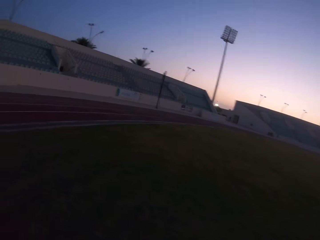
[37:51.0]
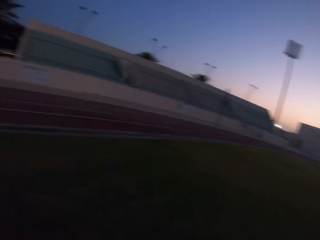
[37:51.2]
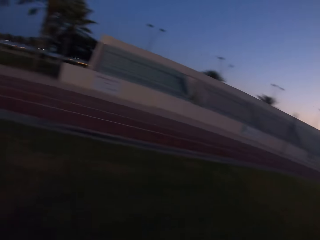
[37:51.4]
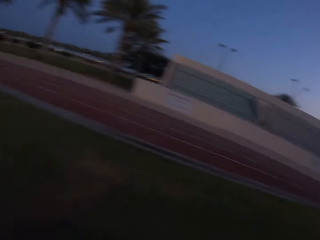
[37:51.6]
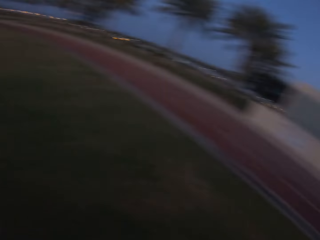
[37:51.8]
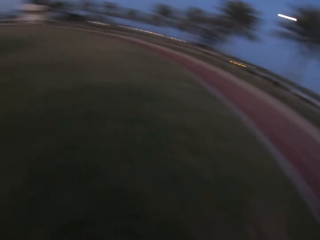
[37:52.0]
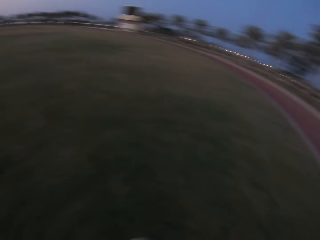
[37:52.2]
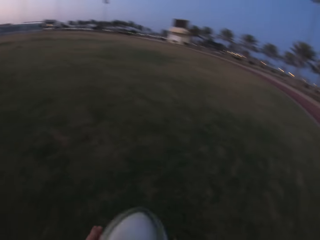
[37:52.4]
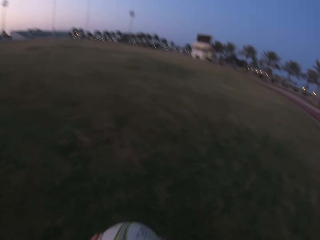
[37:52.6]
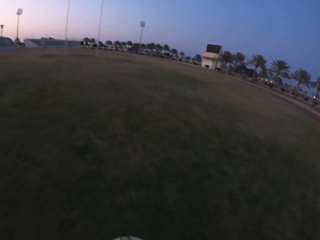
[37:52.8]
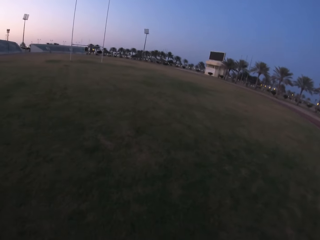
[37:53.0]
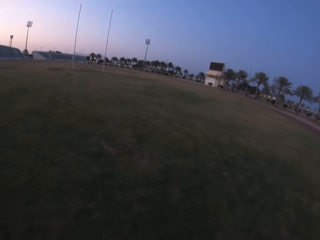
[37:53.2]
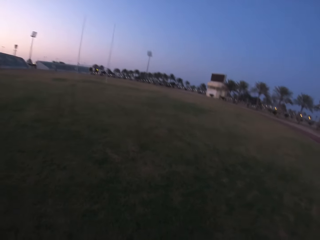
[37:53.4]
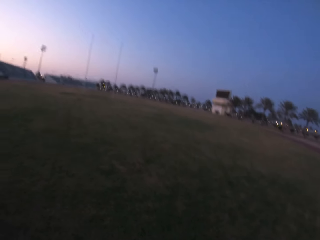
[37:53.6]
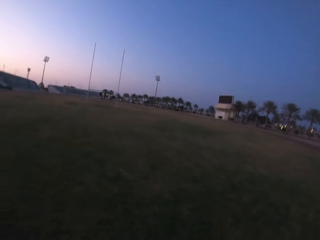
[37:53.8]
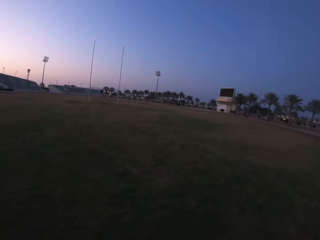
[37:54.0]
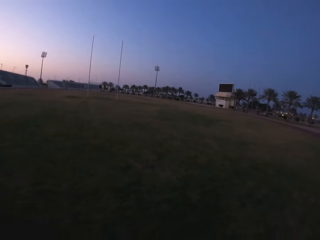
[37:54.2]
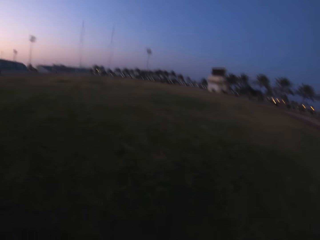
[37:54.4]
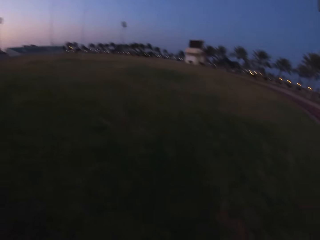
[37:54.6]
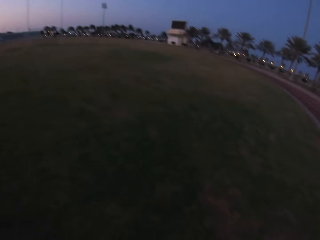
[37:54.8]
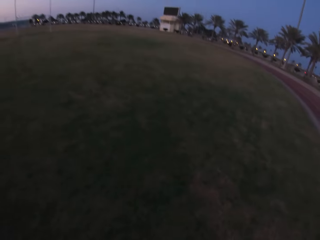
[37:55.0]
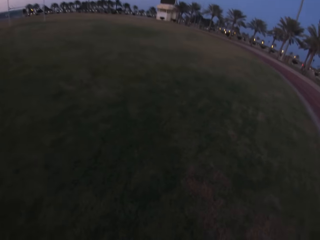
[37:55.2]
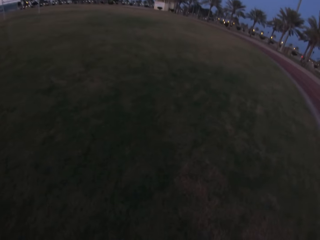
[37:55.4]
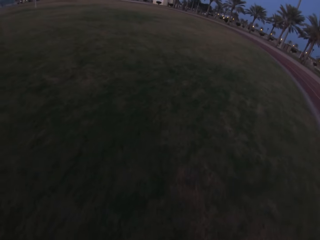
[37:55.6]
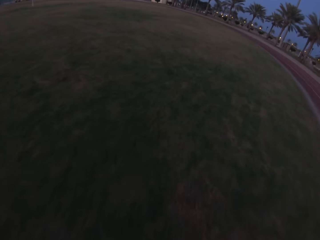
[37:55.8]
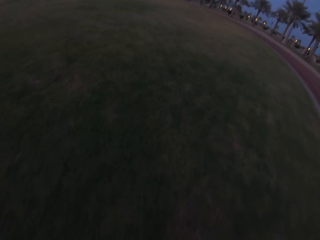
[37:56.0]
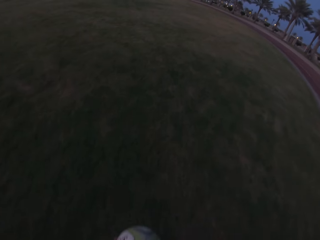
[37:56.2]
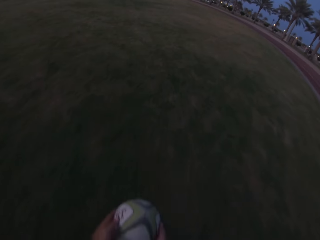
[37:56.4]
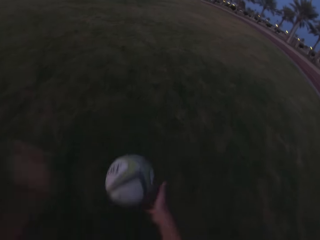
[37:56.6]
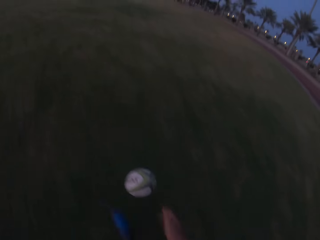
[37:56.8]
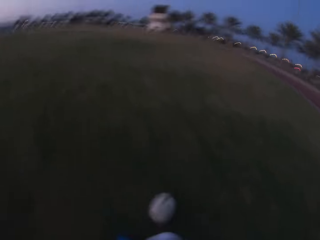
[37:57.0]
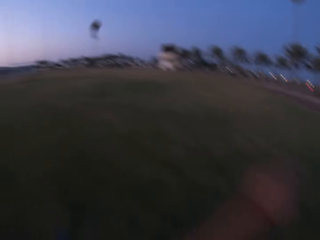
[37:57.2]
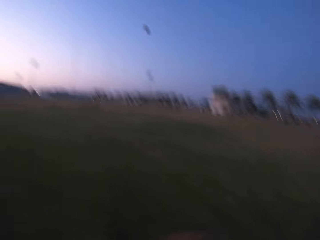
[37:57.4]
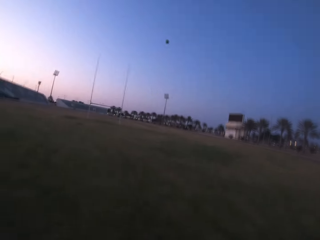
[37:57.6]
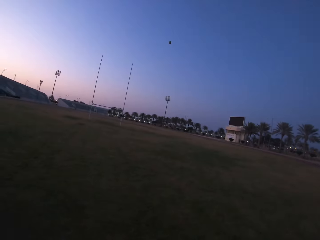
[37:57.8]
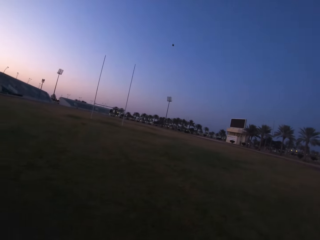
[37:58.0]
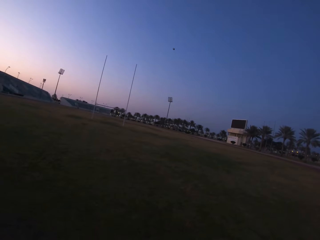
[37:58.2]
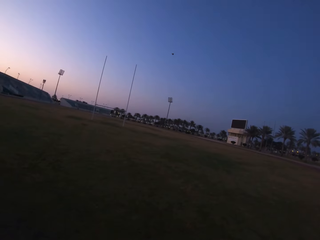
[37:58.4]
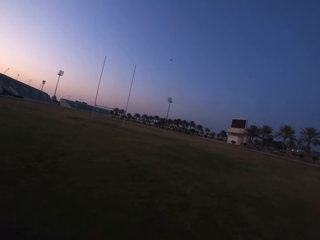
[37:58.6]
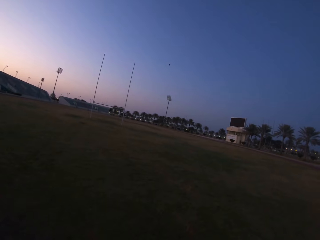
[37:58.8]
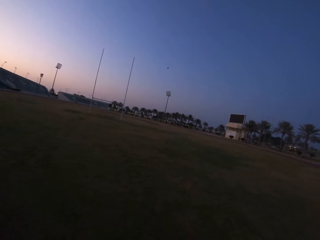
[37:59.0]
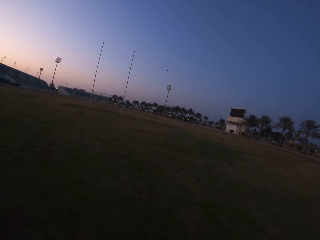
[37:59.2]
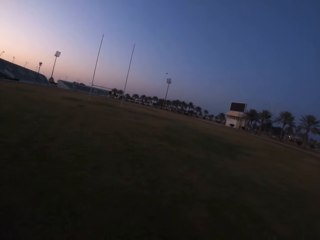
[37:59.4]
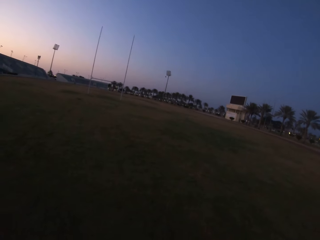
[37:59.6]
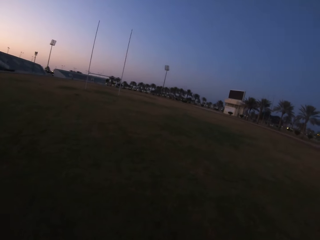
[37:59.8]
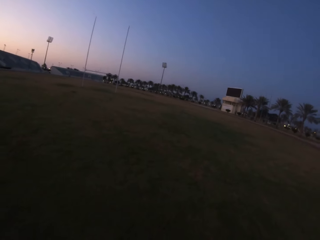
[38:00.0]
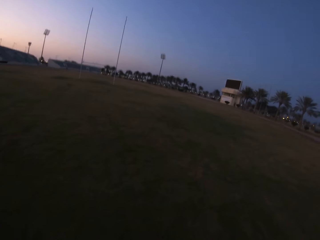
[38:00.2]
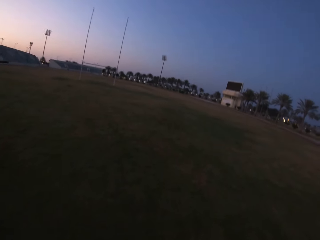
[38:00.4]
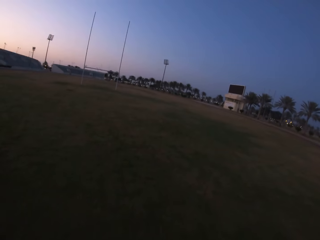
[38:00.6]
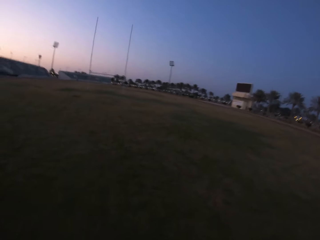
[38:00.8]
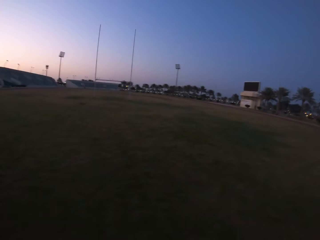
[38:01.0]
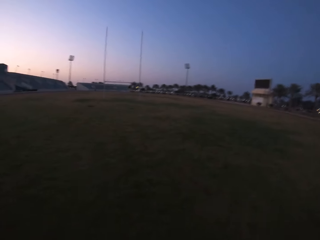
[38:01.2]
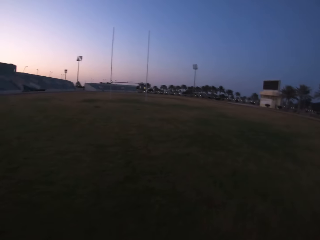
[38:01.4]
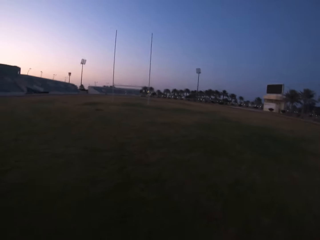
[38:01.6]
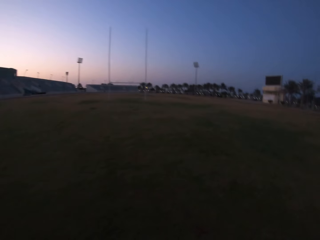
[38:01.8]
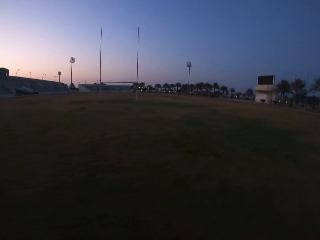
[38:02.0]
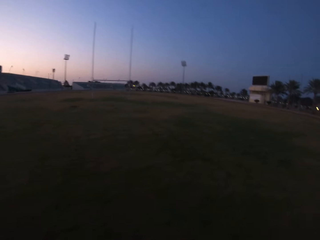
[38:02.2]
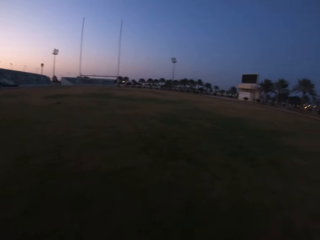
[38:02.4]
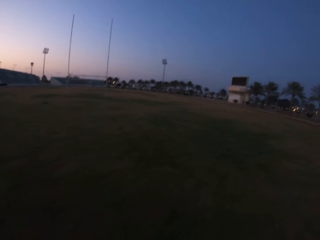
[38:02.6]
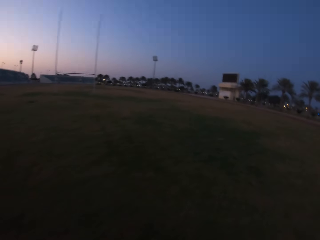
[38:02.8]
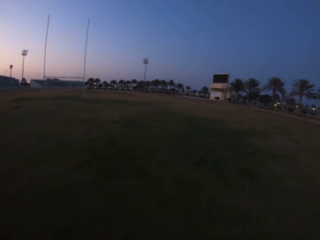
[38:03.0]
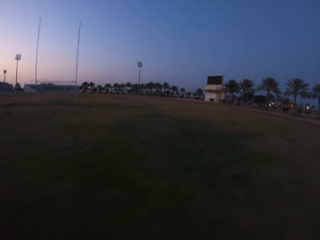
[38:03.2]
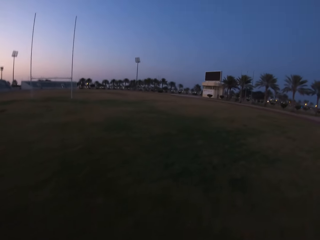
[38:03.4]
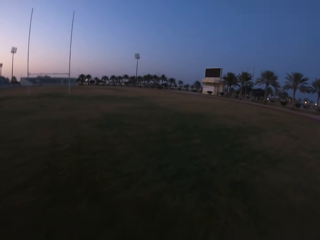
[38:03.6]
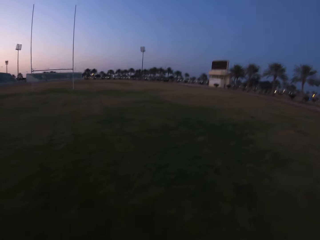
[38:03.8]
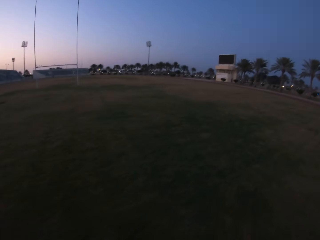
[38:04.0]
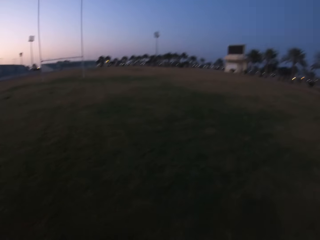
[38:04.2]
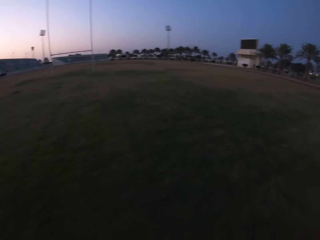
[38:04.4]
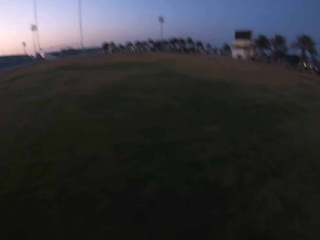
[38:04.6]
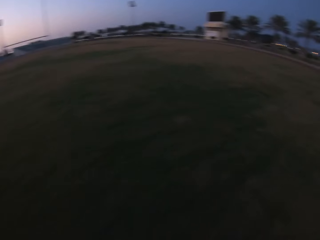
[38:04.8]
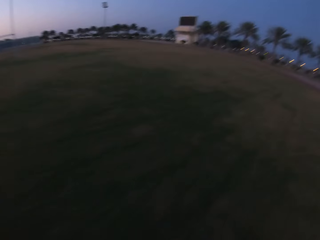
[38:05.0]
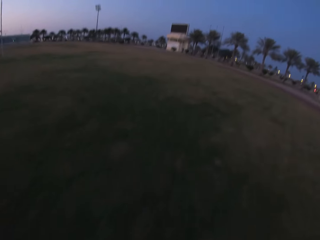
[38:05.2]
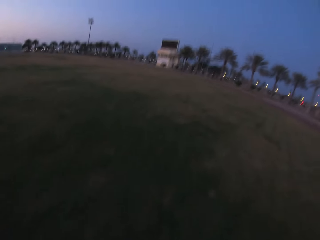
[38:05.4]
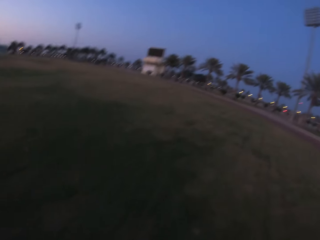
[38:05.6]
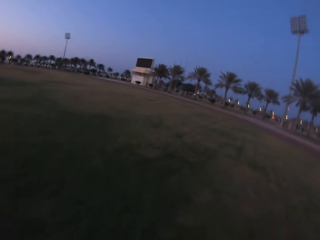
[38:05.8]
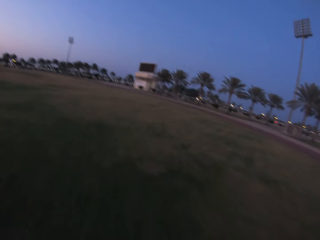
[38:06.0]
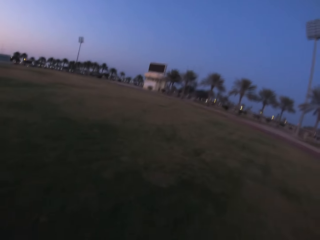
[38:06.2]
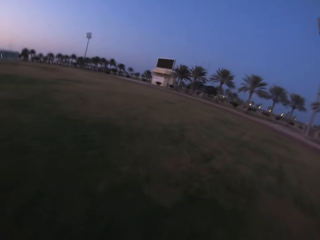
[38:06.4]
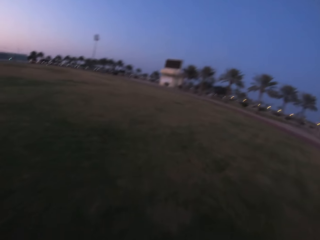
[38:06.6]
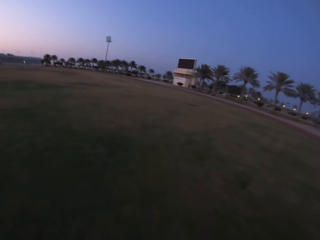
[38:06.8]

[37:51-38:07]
The camera wearer looks around the field. They kick the ball in the field. They run towards the ball in the field.

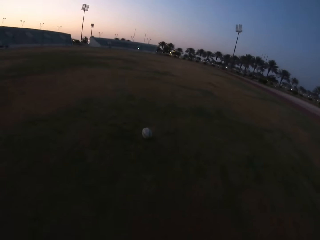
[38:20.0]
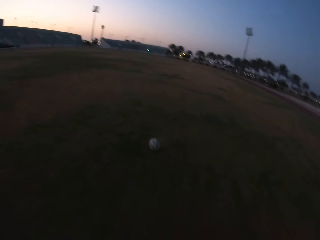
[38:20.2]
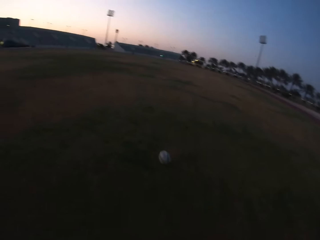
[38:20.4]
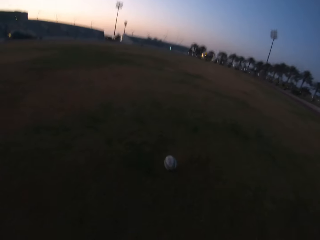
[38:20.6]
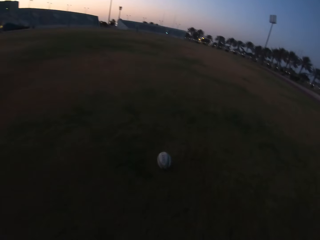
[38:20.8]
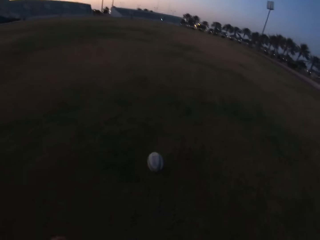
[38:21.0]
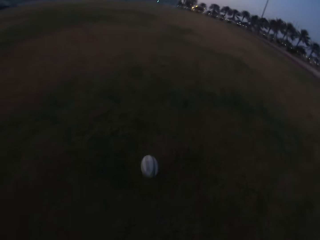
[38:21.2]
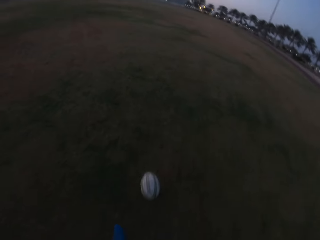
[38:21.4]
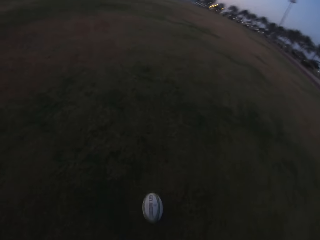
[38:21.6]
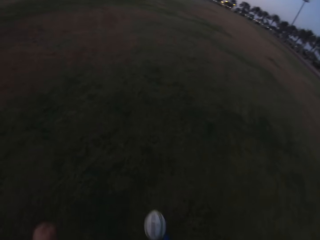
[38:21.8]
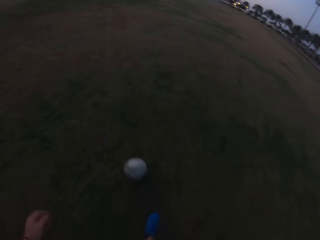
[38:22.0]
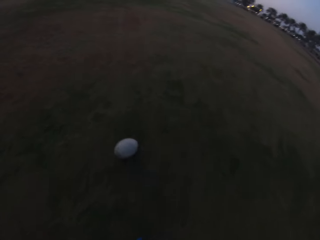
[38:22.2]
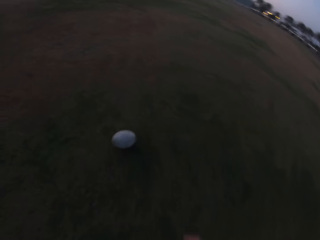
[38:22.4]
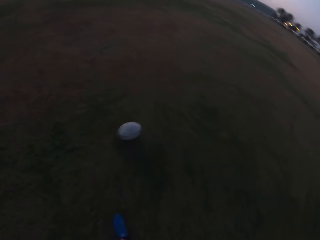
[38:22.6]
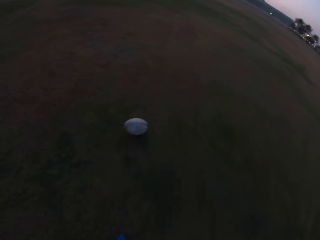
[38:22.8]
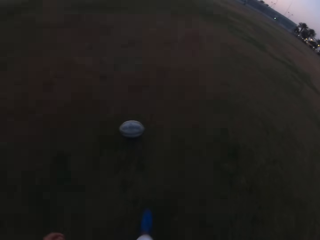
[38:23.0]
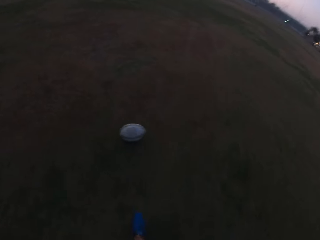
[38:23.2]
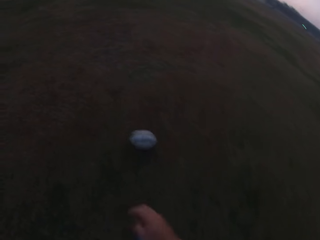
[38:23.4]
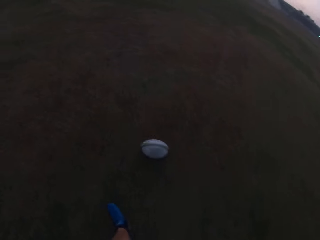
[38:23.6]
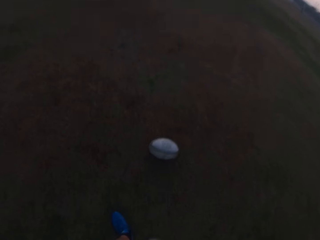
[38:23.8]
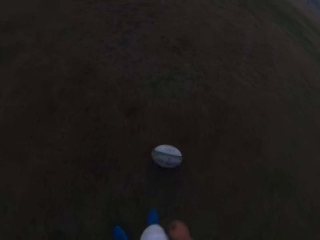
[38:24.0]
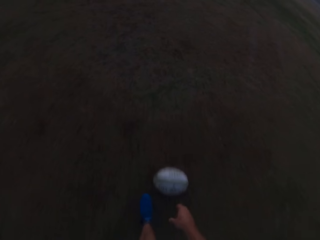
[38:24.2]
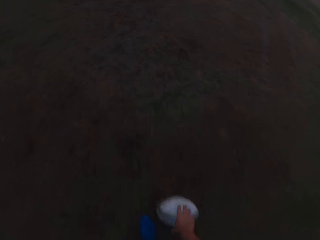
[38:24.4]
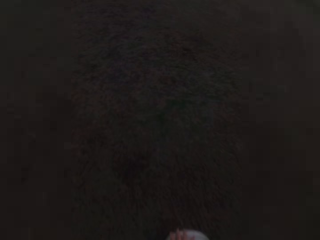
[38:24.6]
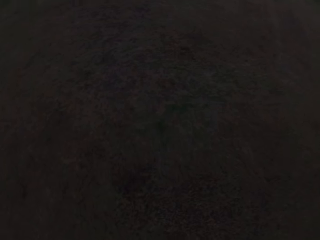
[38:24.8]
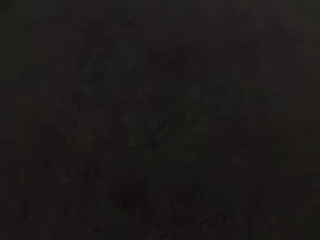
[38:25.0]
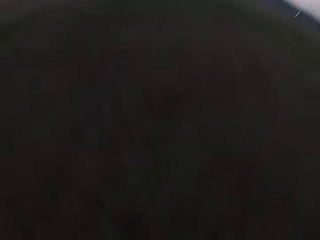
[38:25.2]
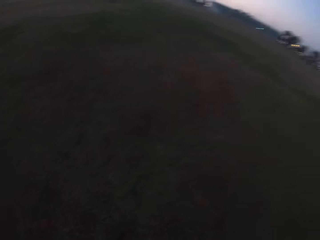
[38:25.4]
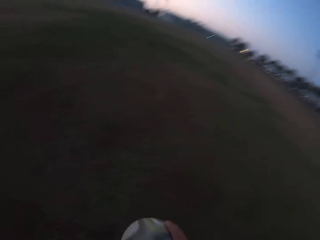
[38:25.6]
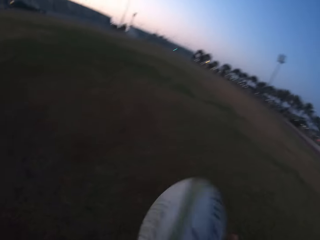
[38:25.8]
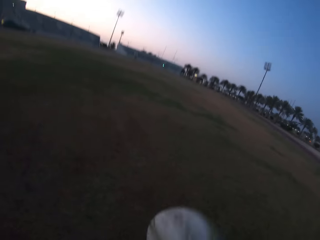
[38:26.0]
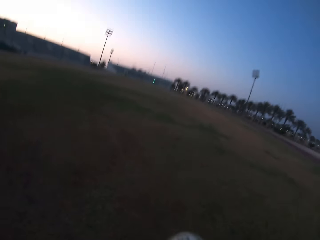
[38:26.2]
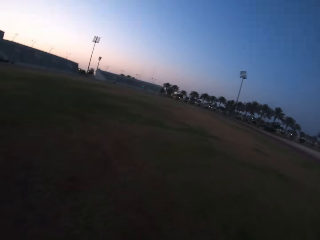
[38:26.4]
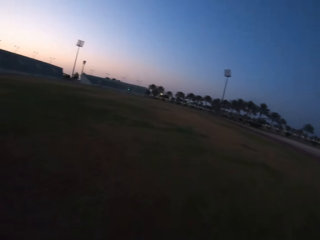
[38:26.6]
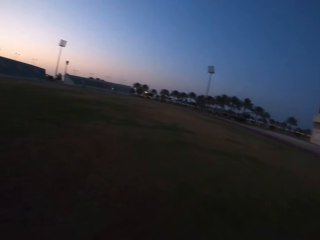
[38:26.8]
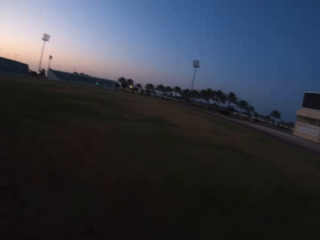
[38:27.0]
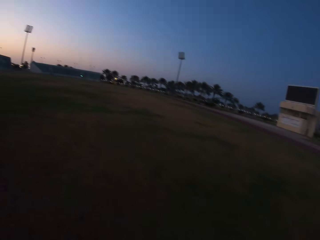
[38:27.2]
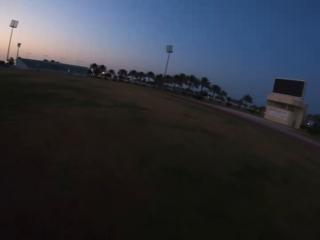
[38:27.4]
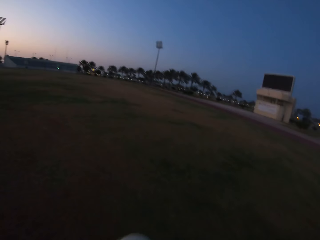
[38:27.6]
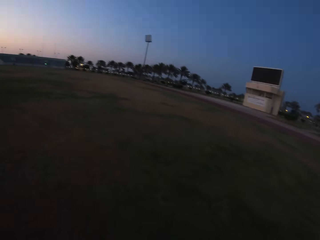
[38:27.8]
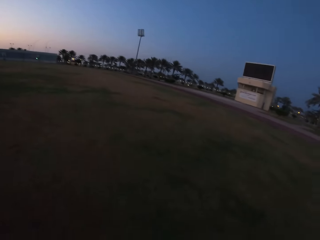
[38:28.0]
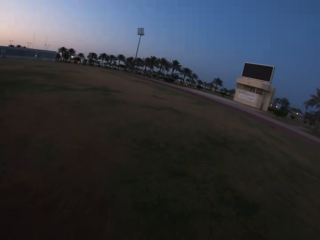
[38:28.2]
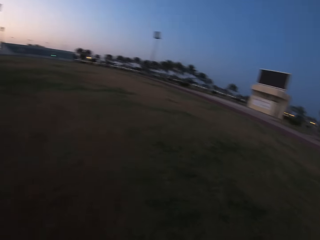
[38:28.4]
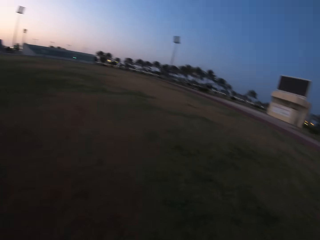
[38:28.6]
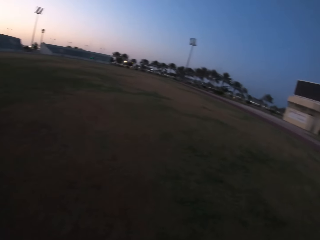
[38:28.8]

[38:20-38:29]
The camera wearer kicks the ball in the field. They walk with the ball in the field. They pick up the ball from the ground. They walk in the field.
